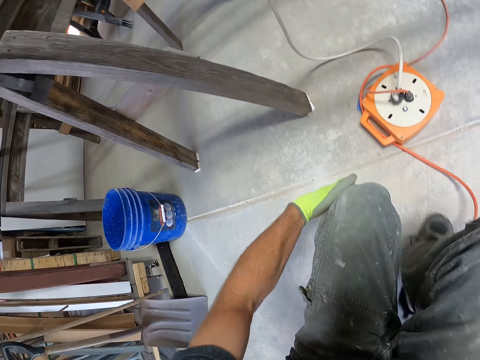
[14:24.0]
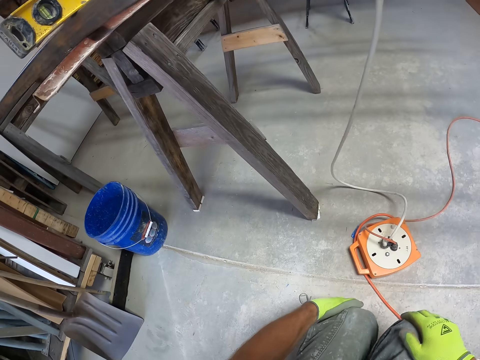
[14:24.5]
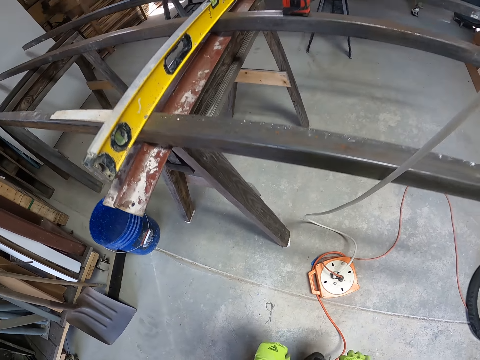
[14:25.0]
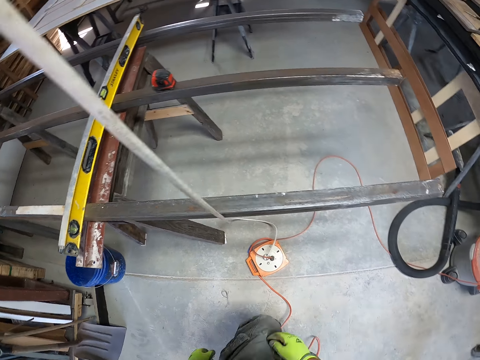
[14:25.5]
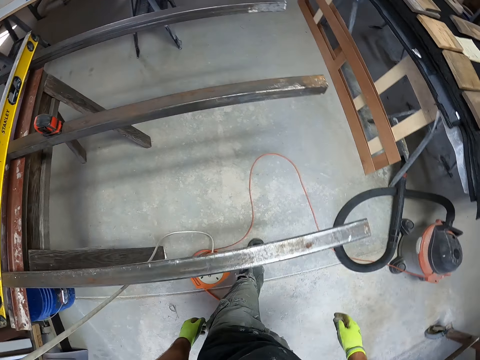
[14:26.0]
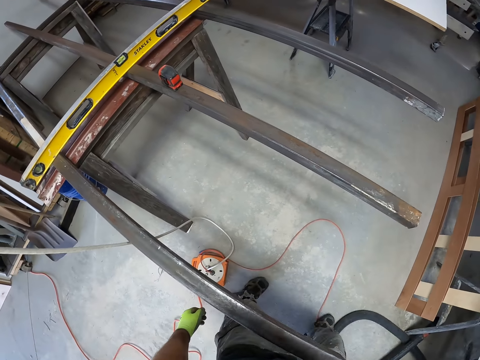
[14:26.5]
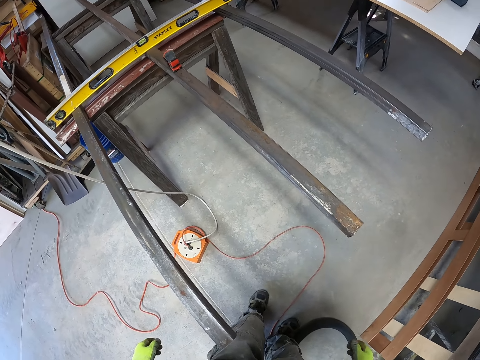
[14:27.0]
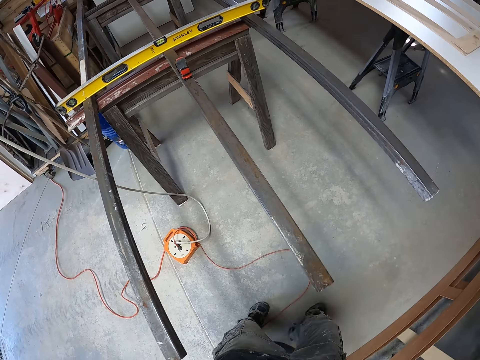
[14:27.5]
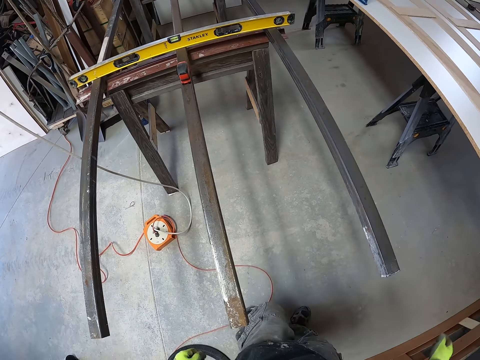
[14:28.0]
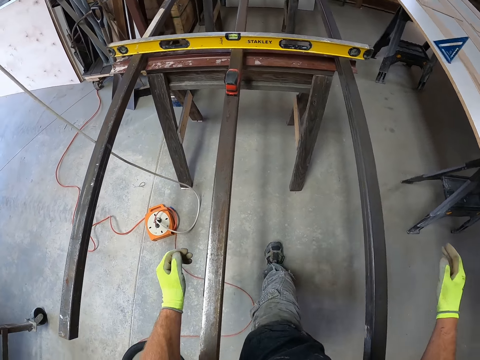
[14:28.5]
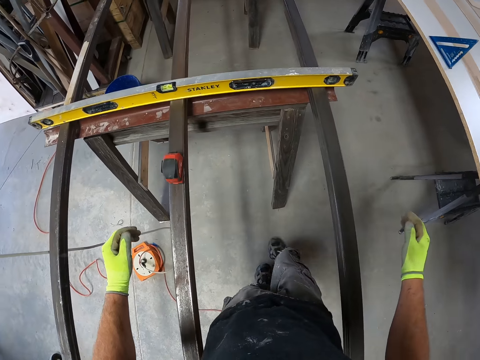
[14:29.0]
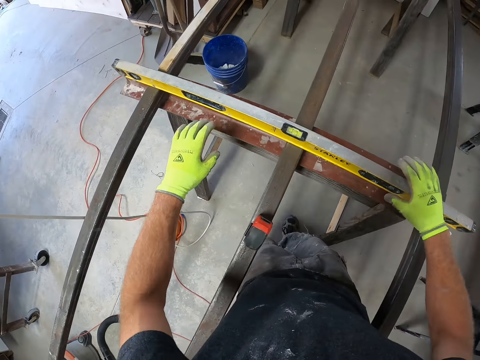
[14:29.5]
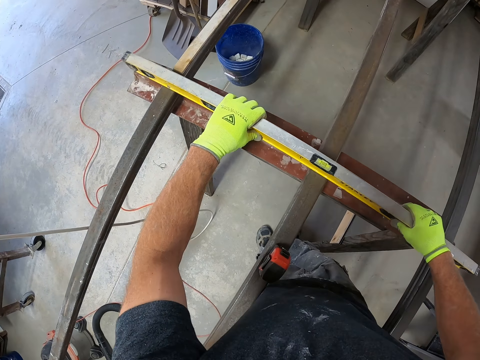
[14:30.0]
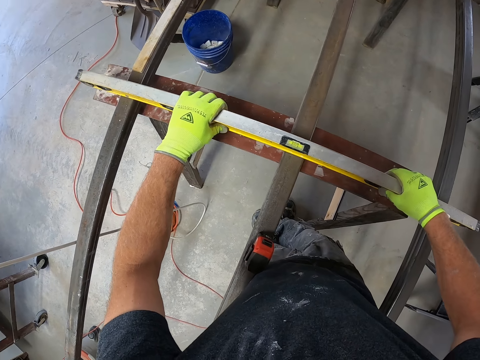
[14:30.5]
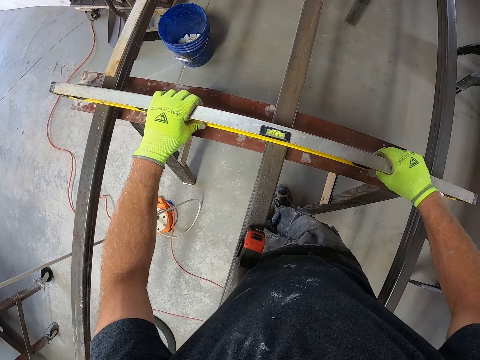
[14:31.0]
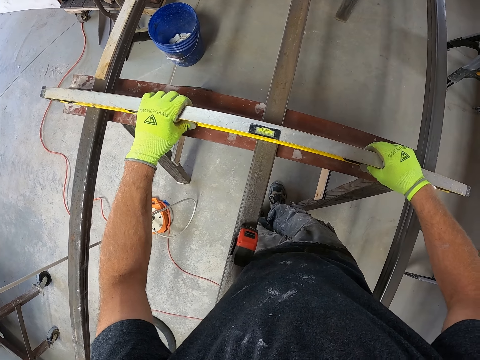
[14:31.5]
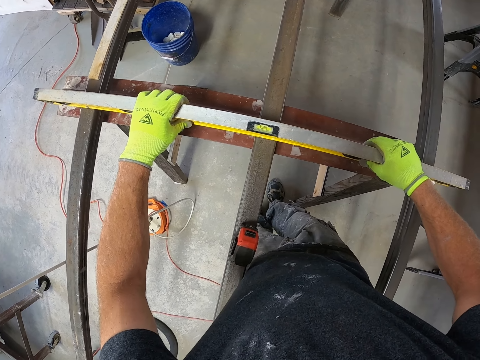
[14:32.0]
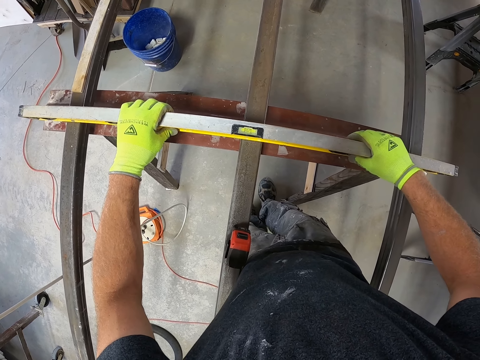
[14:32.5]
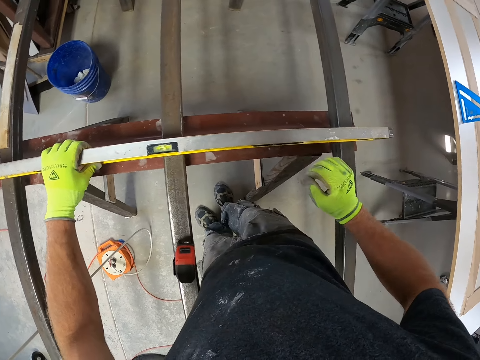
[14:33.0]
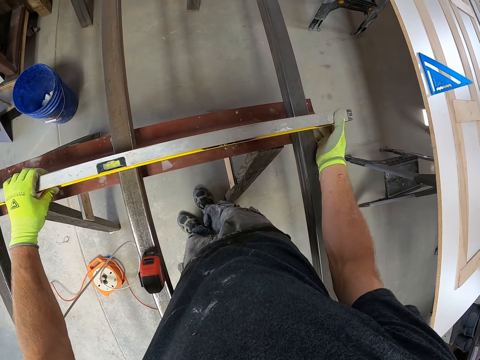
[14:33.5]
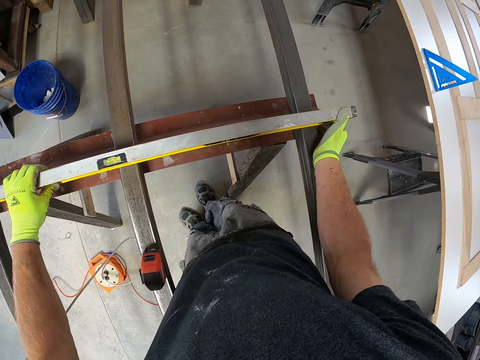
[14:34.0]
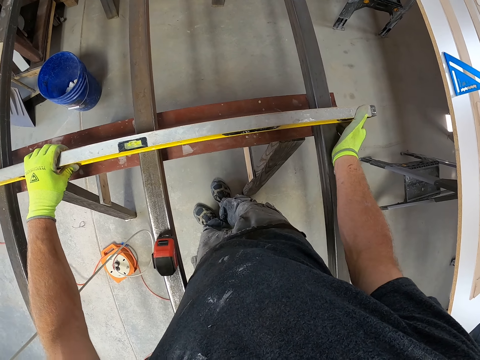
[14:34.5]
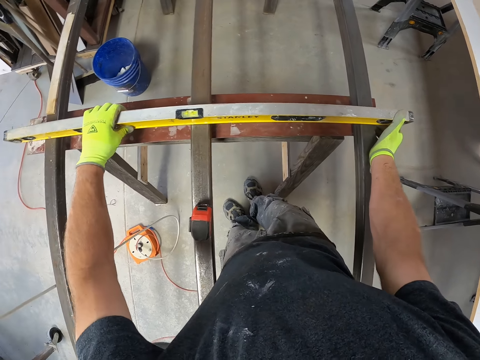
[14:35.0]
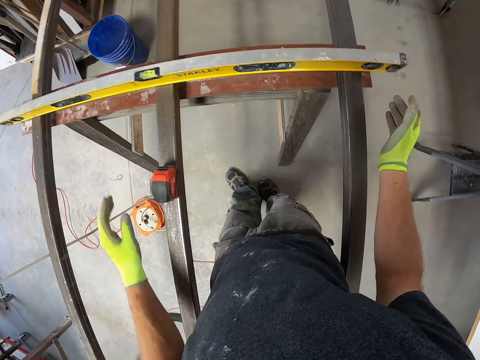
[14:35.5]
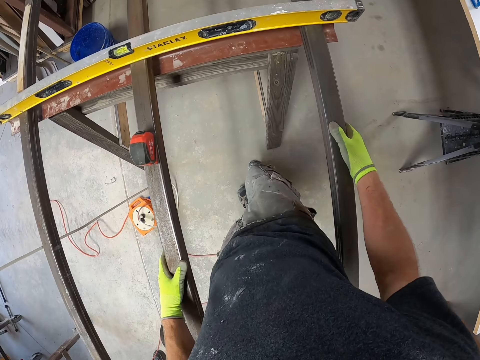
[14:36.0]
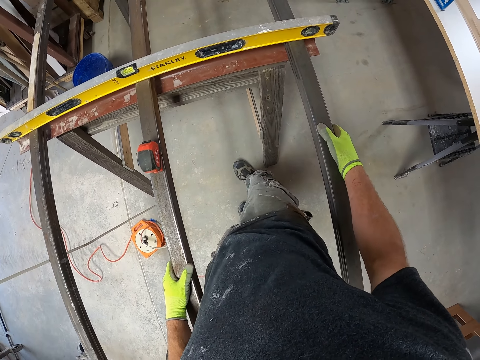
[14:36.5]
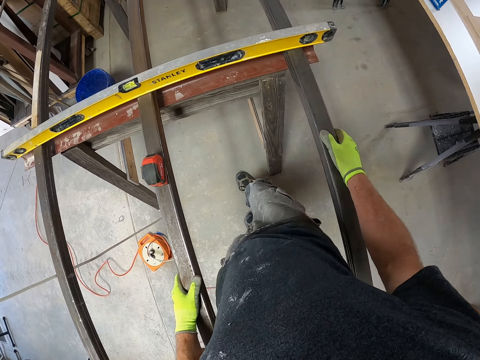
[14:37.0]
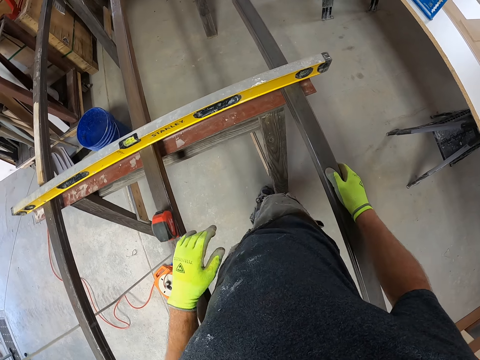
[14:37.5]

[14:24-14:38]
The camera wearer stands up on his feet. He adjusts the level measurement on the iron. He touches the piece of wood.

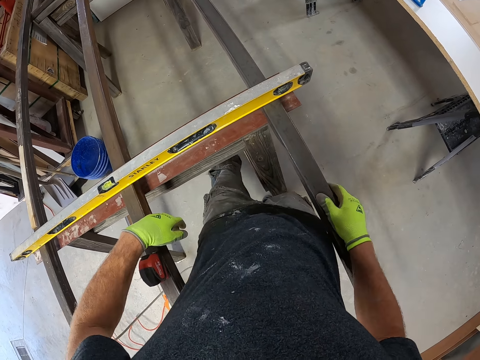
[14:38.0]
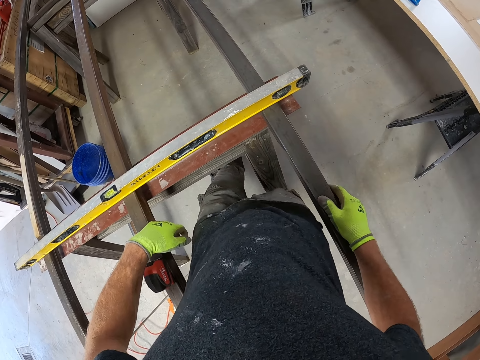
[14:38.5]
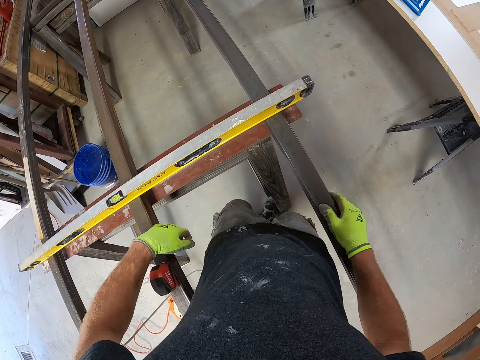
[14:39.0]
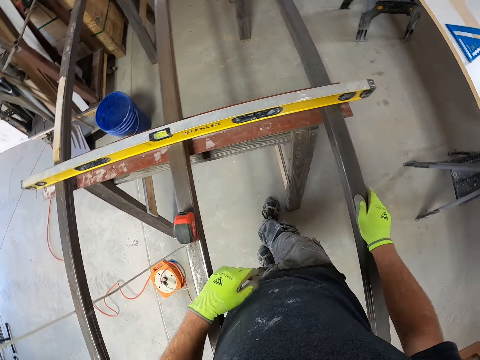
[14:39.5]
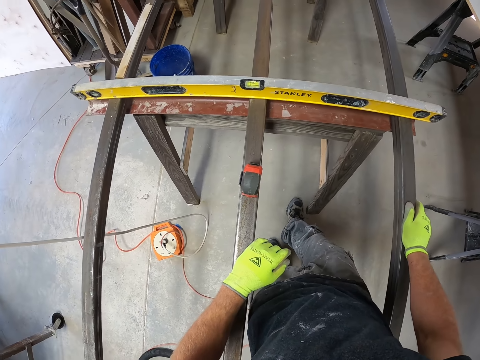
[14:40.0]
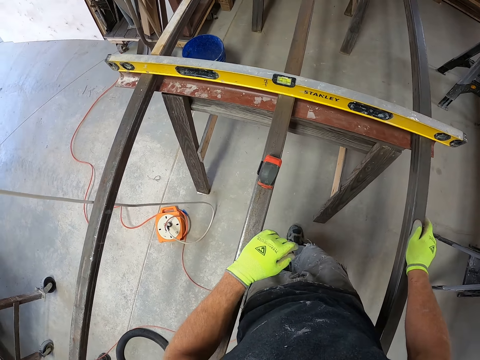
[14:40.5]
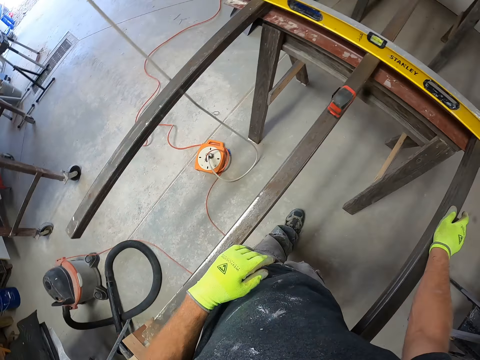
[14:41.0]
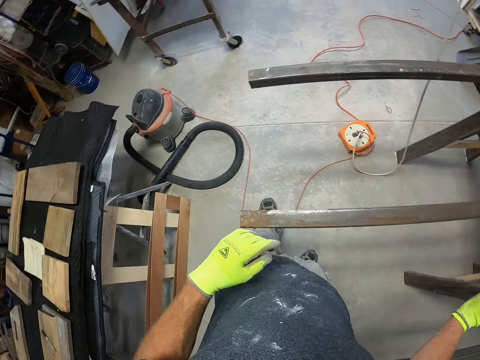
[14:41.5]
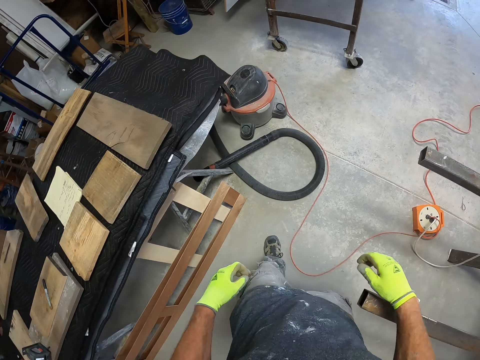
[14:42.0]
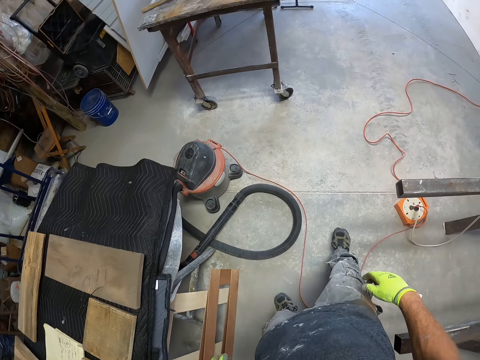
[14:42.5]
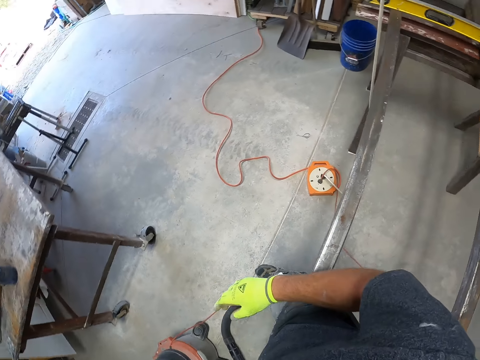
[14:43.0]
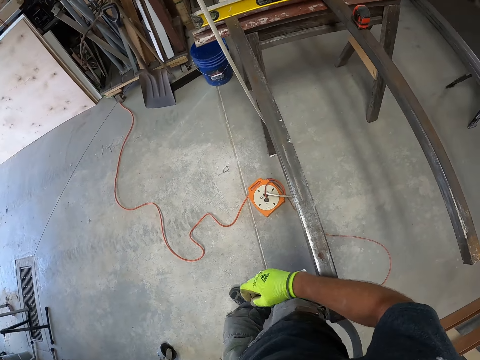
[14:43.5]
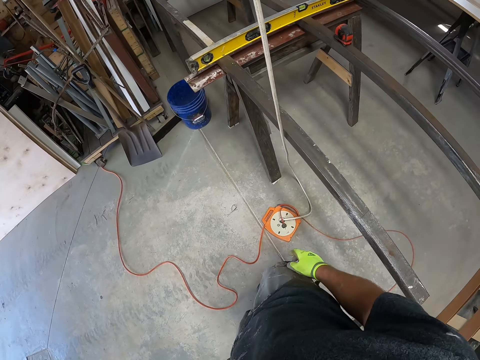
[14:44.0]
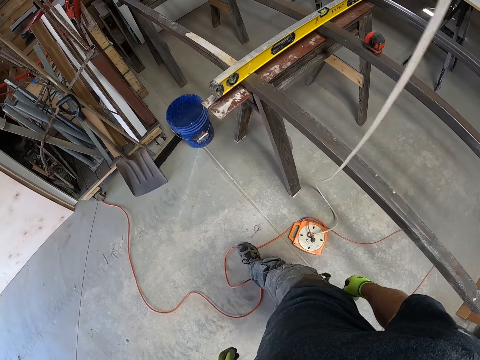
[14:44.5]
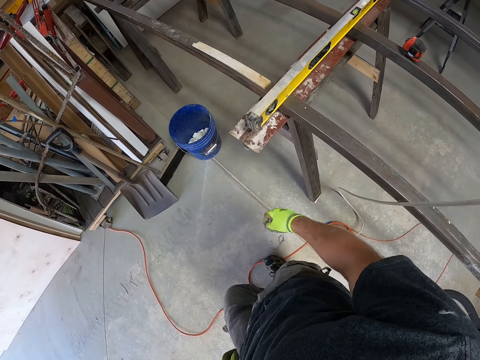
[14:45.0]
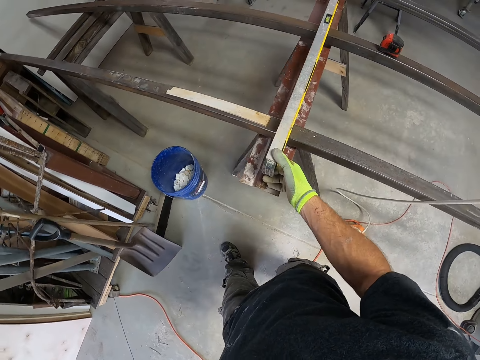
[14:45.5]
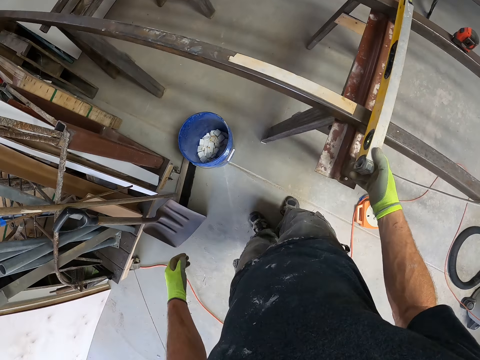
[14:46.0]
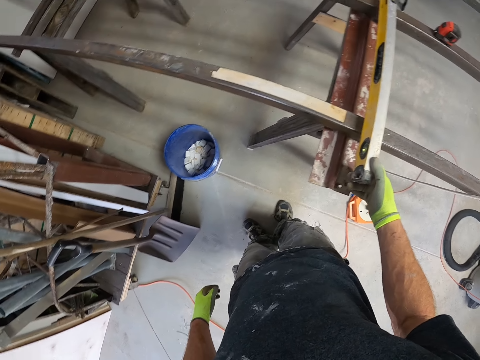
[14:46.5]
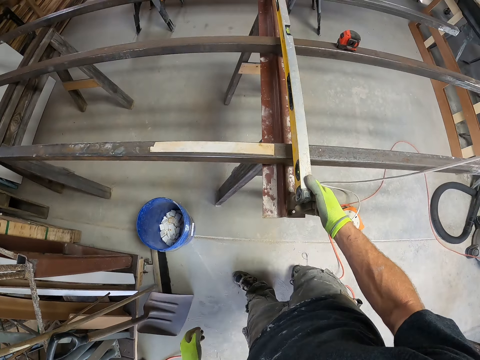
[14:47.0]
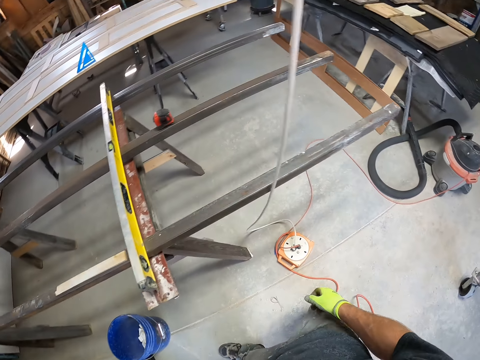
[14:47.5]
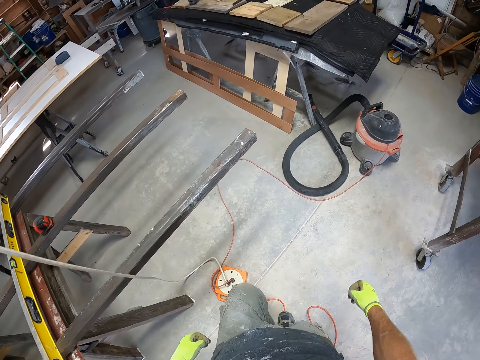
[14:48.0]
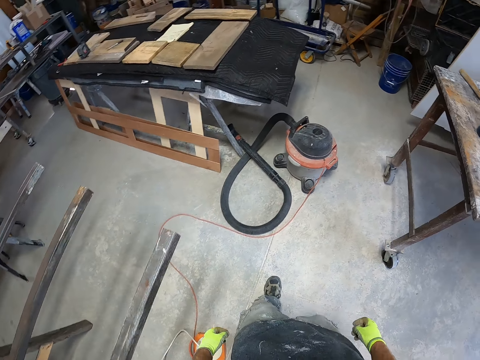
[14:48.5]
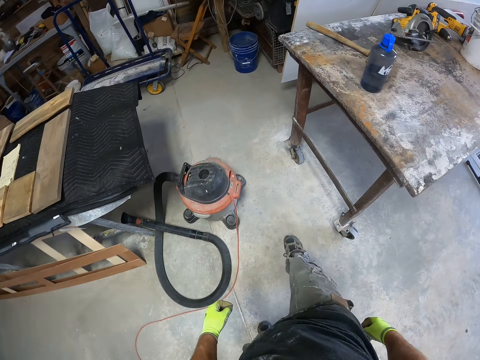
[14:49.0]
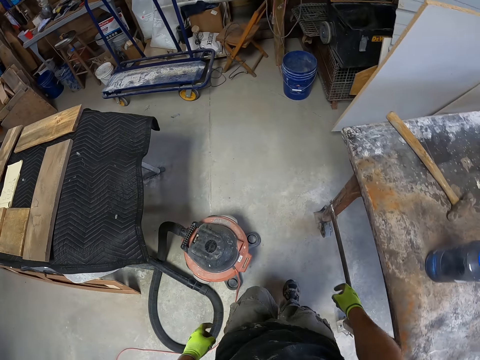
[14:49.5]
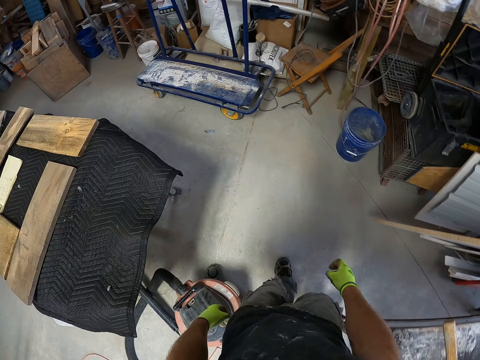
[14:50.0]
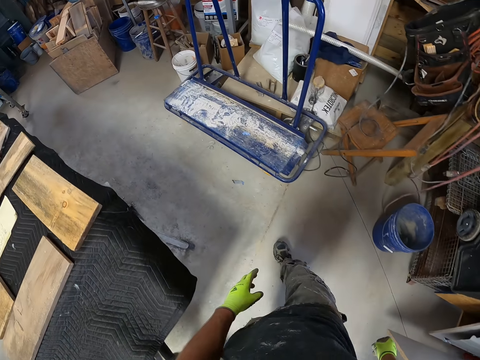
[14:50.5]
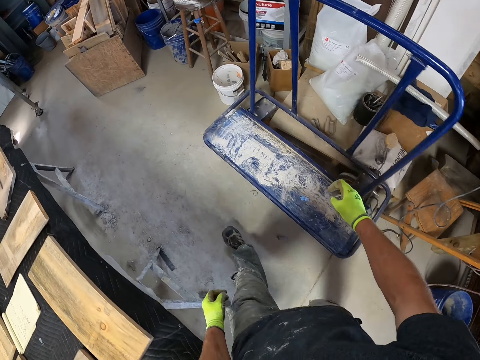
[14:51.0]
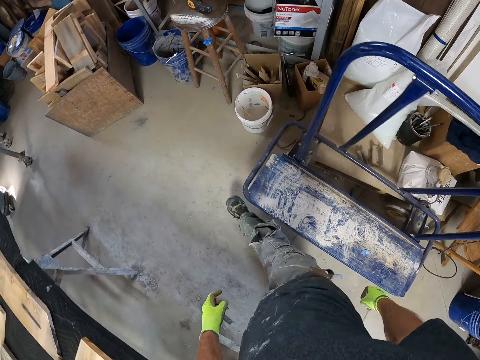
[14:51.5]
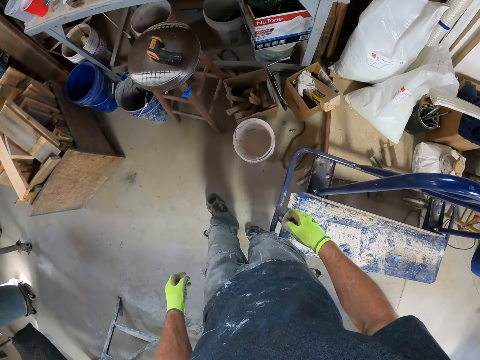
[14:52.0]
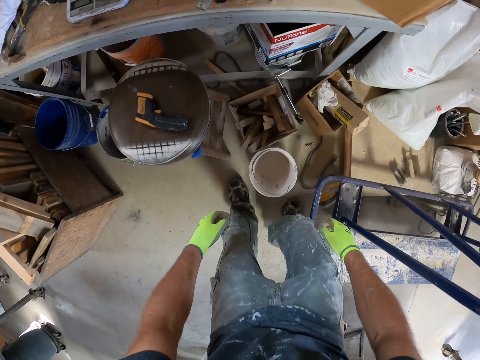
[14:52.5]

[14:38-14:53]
The camera wearer kicks the leg of the table with his legs. He walks in the workshop. He adjusts the level measurement on the iron. He touches the piece of wood. He walks in the workshop.
